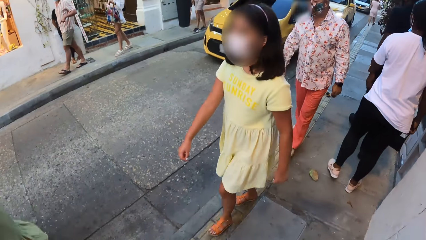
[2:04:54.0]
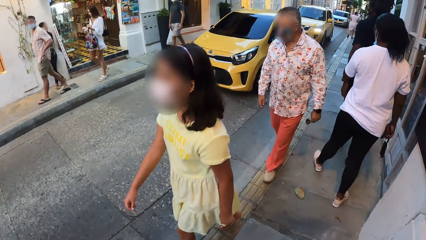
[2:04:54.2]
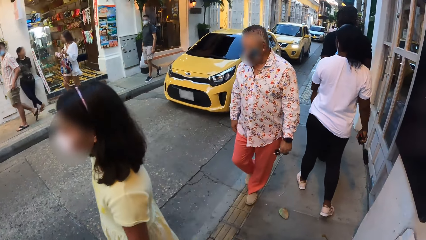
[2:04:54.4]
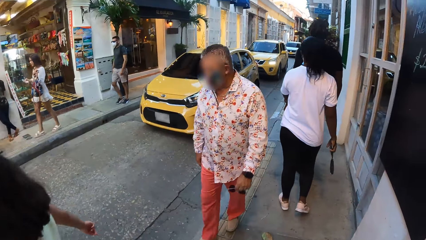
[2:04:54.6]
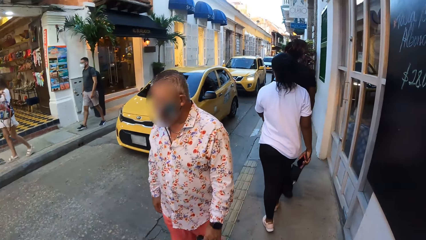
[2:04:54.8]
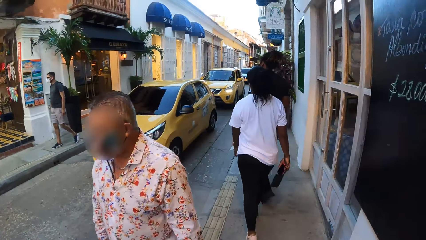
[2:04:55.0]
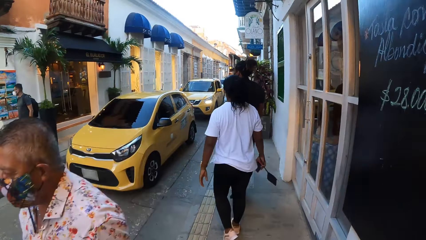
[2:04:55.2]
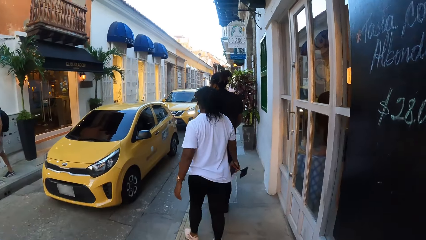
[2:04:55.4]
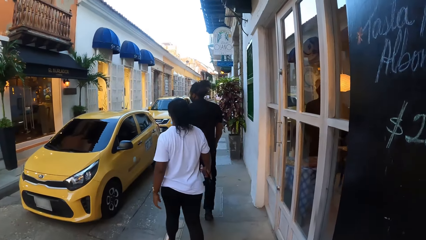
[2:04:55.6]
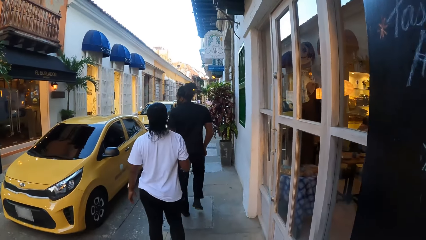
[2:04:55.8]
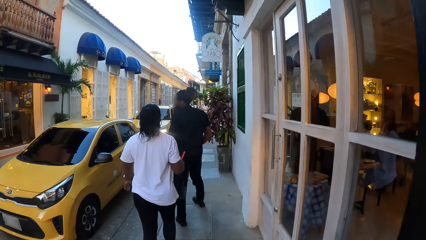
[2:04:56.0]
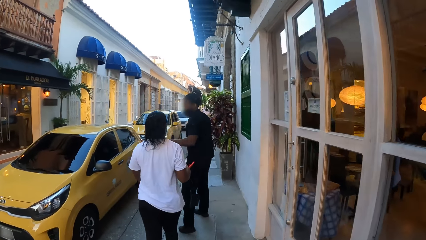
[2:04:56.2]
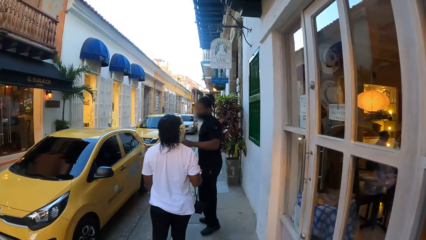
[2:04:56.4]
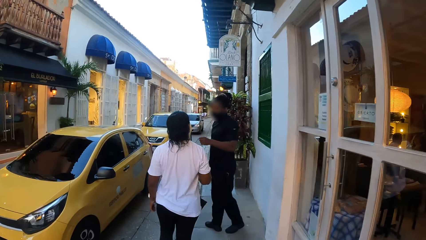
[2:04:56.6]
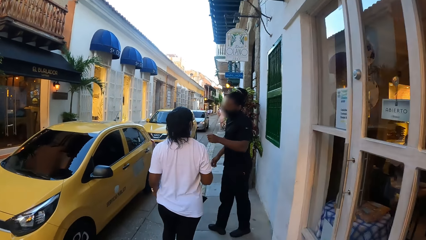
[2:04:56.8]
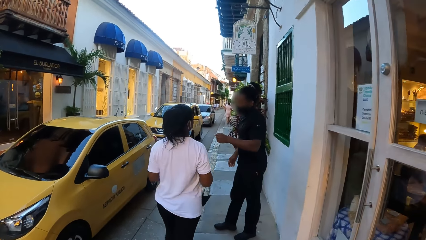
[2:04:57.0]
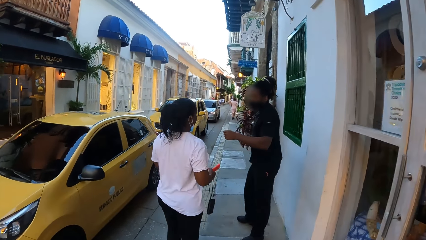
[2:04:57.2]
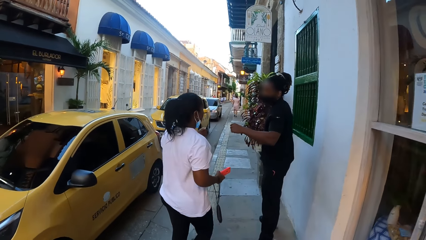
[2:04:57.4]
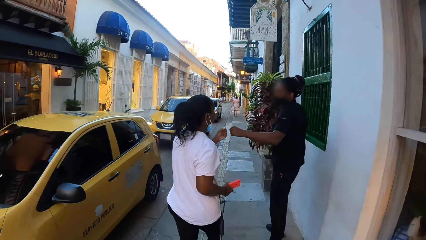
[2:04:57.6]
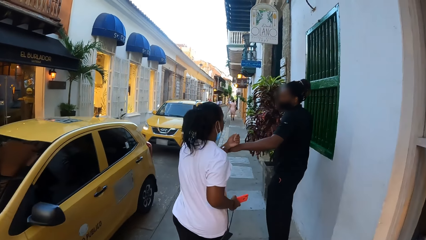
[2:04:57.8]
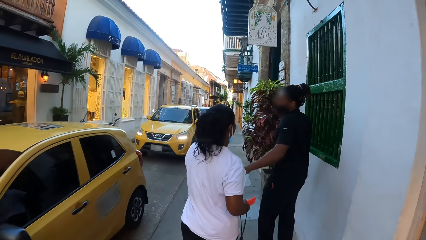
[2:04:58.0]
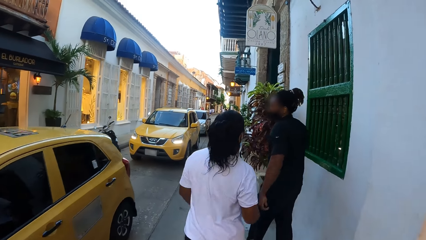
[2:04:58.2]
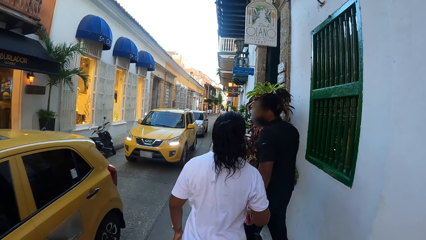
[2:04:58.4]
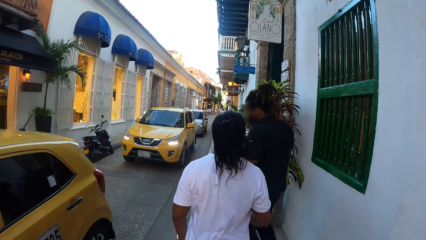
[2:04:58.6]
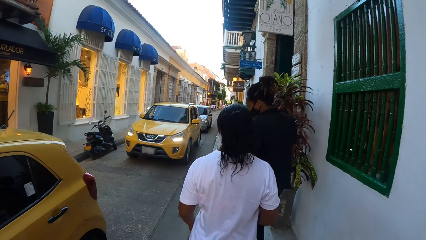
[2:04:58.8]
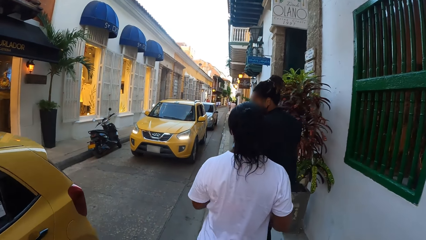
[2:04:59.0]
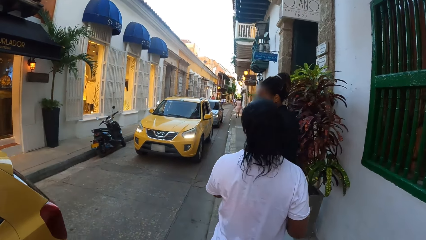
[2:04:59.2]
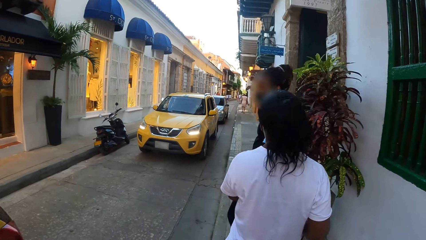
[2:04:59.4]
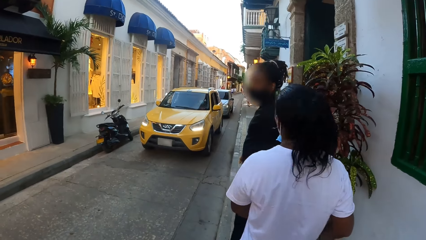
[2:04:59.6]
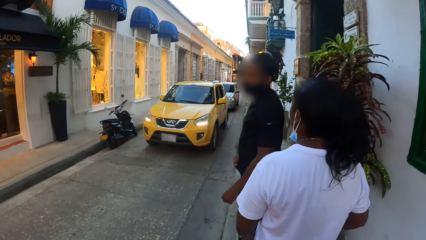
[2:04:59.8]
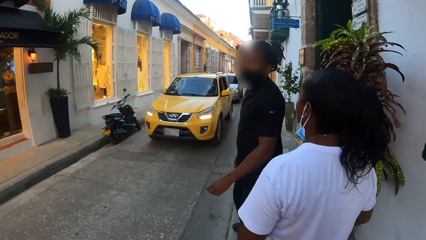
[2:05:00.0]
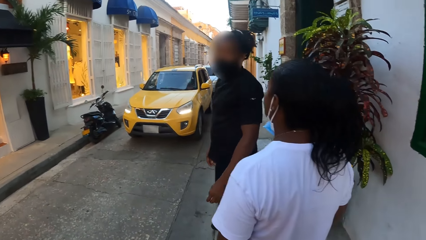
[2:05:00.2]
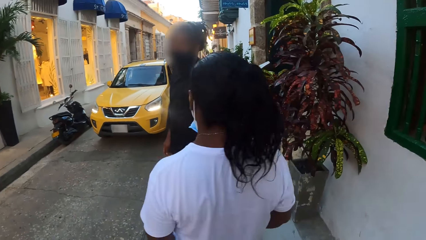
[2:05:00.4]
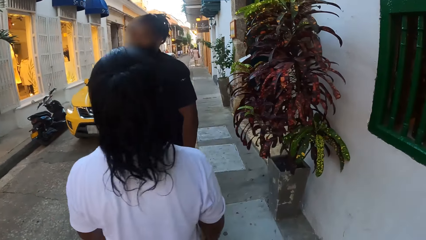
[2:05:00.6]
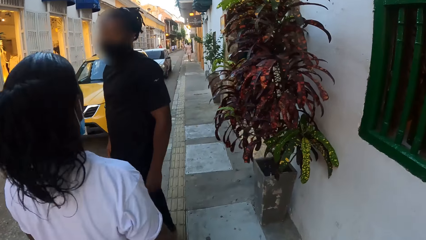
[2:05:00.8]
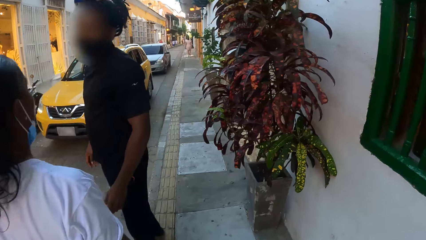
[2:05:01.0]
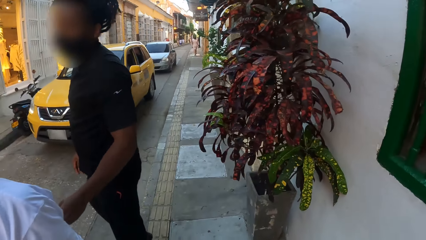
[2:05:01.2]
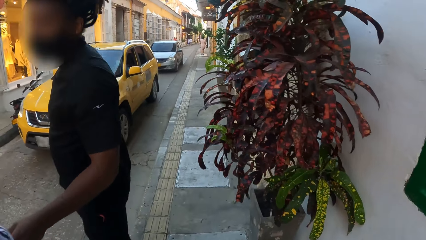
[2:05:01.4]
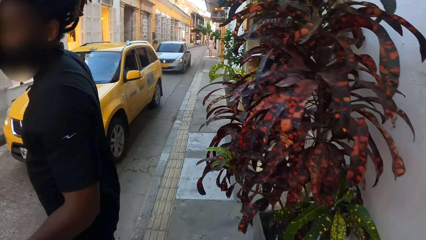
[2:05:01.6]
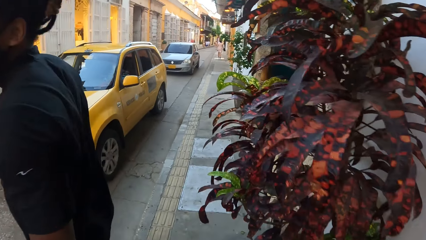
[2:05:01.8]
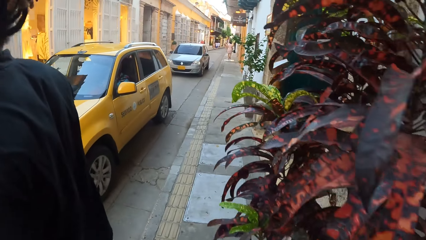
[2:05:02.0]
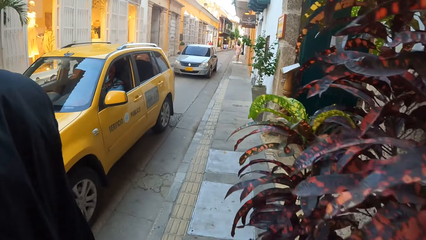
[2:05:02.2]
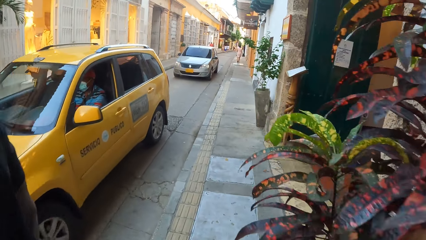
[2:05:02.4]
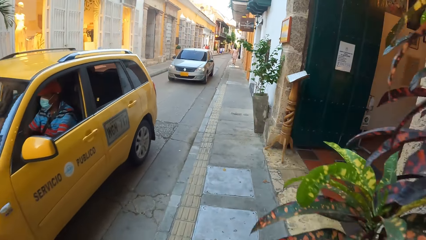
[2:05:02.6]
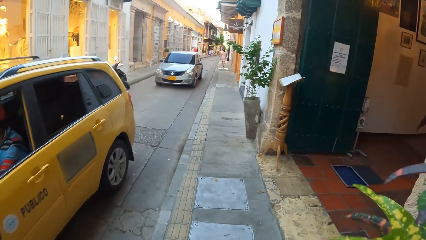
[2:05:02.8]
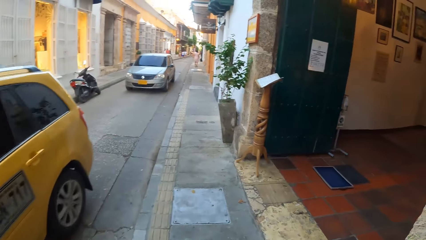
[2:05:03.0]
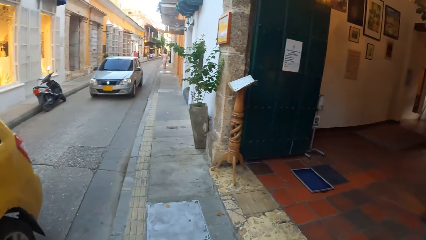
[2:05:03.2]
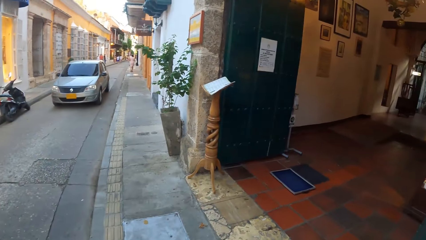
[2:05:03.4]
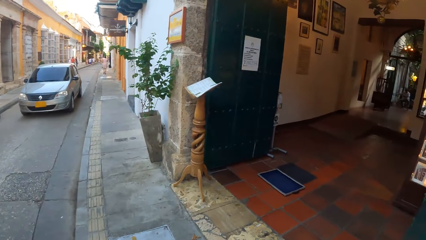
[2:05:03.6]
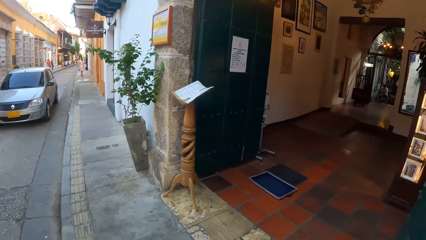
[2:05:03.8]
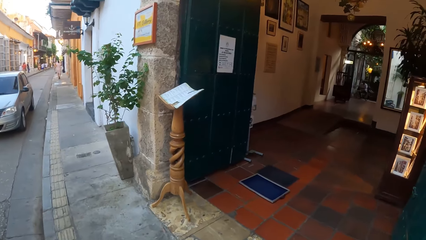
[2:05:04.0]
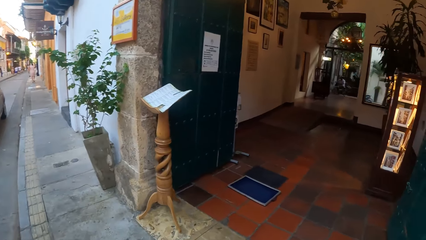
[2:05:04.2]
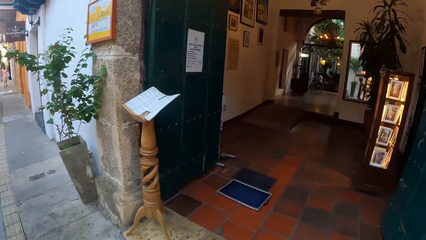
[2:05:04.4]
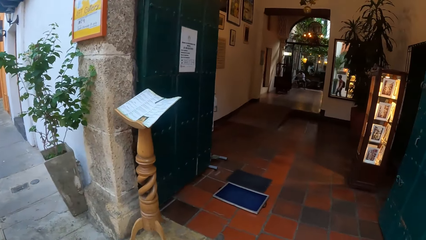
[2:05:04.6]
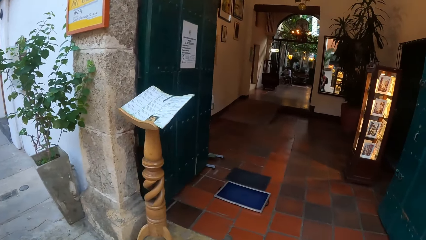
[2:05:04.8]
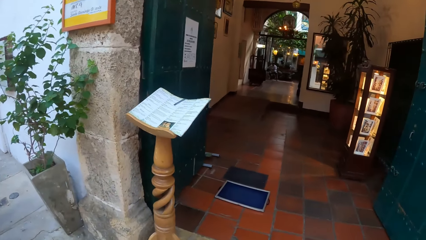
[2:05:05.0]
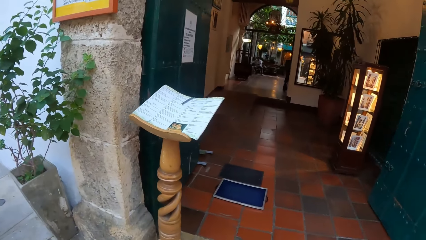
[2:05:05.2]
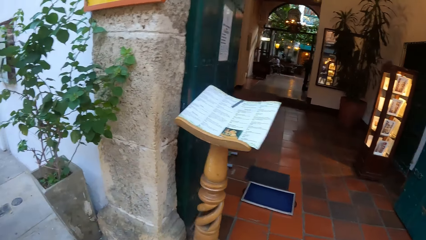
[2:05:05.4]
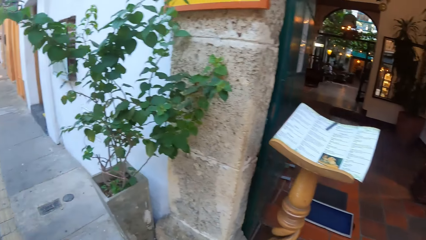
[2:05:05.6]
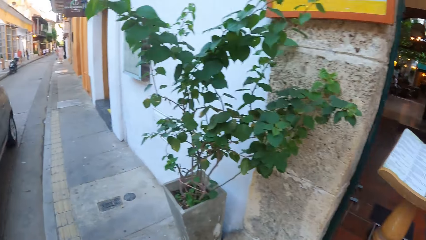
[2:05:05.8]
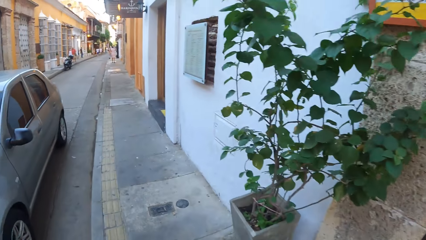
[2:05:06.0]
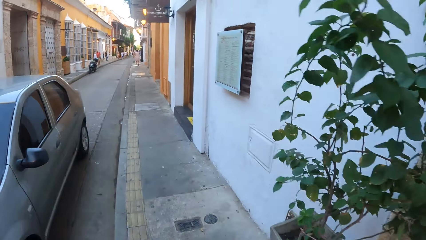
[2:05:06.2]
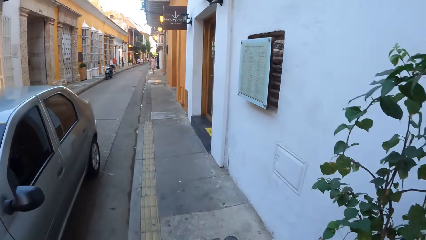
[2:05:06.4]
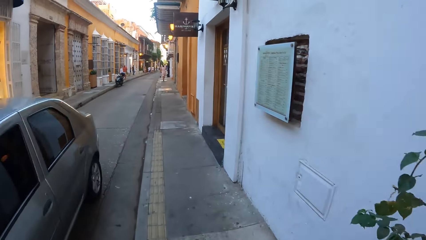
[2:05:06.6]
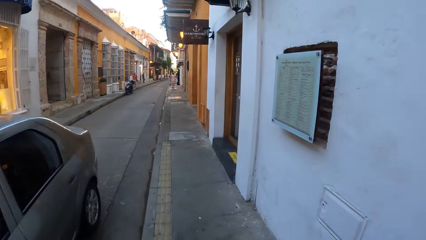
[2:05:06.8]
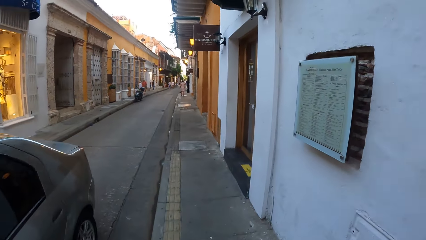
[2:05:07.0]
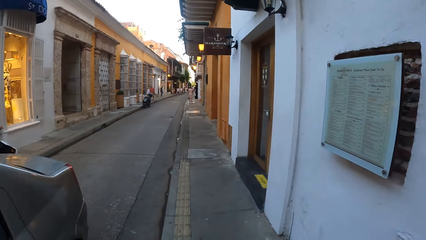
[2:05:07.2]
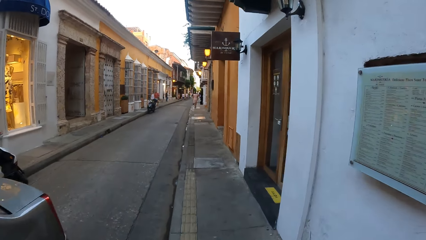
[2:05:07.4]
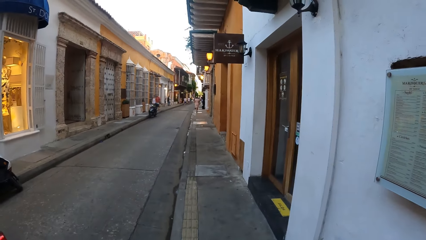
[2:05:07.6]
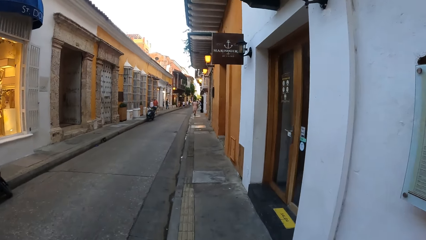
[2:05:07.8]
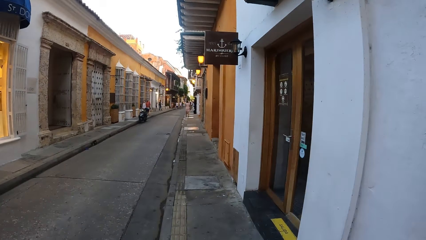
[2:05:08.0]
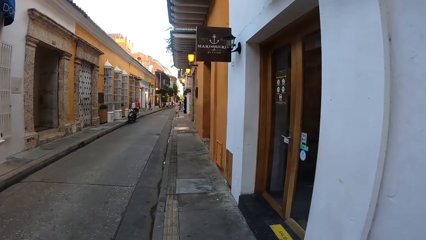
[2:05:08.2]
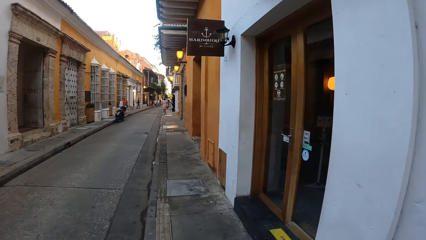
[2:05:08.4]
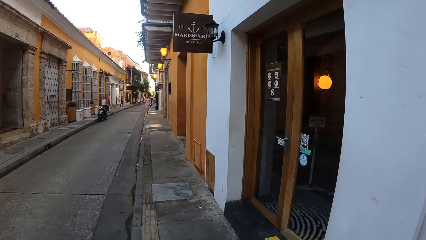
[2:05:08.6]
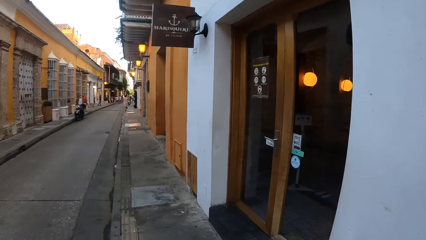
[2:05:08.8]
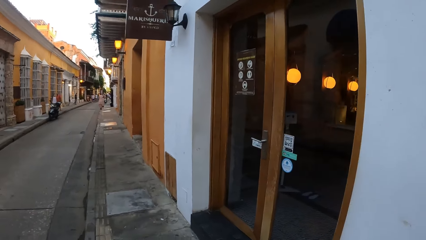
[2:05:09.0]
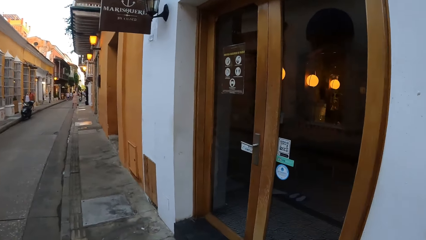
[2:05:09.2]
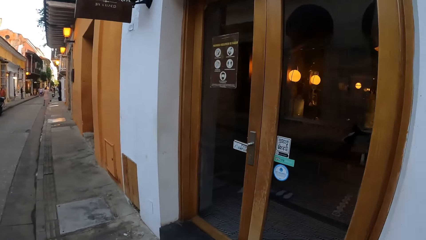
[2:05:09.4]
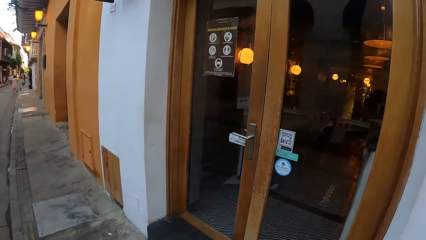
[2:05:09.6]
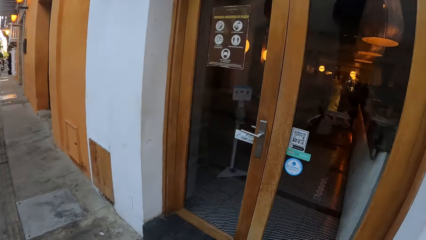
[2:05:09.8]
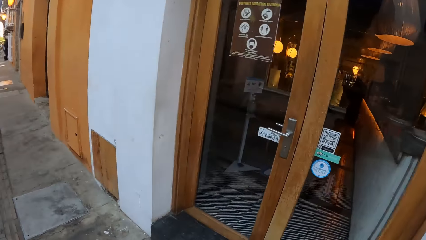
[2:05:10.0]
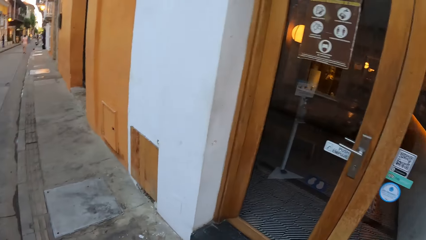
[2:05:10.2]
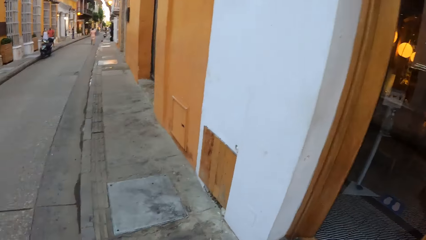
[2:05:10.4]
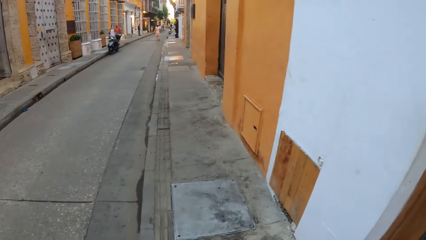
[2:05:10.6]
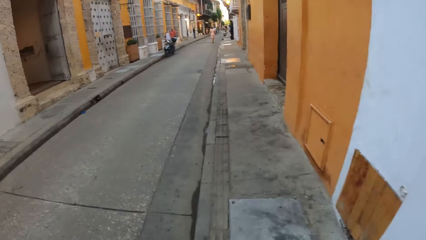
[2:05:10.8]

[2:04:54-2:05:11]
A woman bumps fists with a man. A yellow car drives past the camera wearer. The camera wearer walks past the man and the woman. A yellow car drives past the camera wearer. A grey car drives past the camera wearer.
